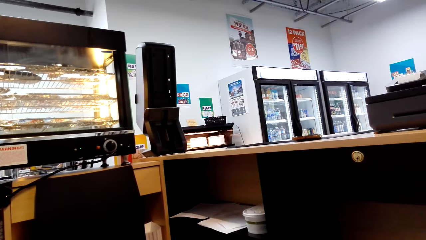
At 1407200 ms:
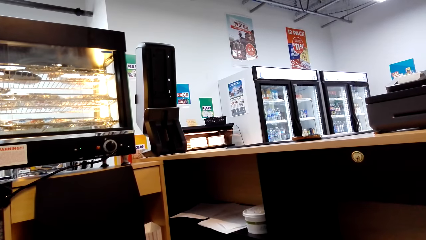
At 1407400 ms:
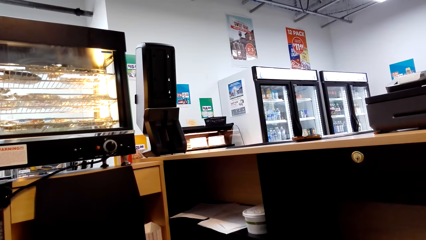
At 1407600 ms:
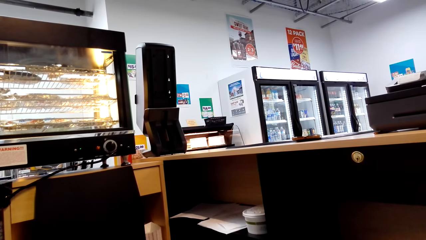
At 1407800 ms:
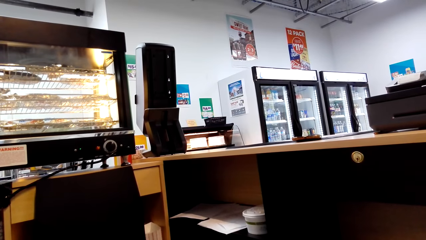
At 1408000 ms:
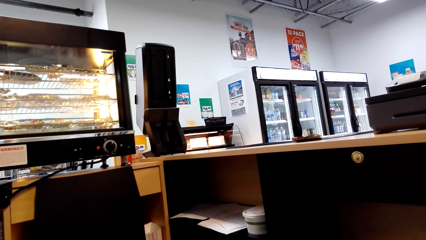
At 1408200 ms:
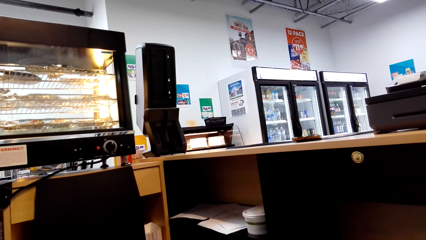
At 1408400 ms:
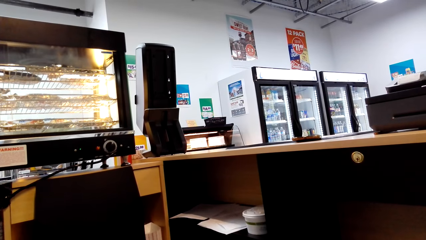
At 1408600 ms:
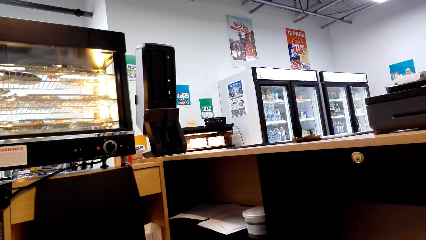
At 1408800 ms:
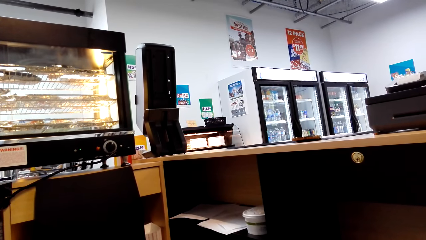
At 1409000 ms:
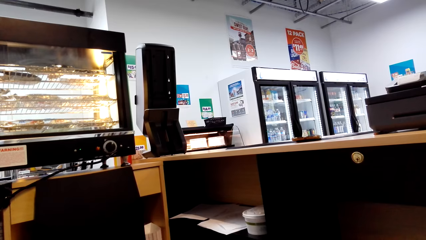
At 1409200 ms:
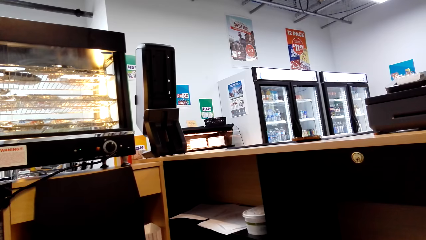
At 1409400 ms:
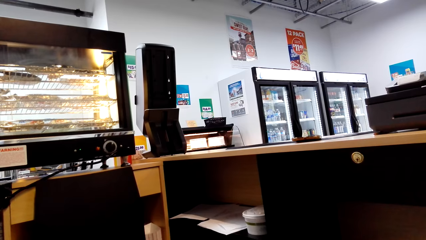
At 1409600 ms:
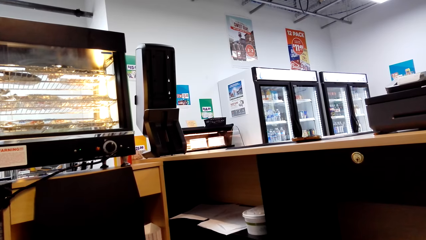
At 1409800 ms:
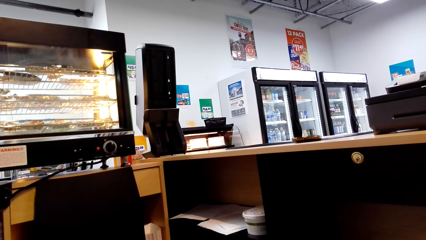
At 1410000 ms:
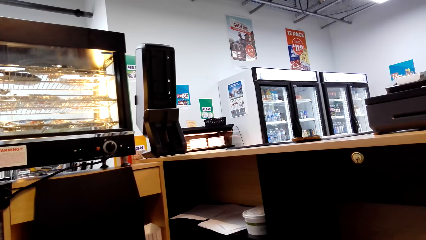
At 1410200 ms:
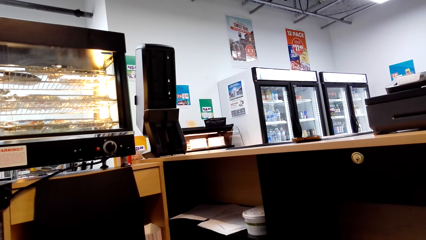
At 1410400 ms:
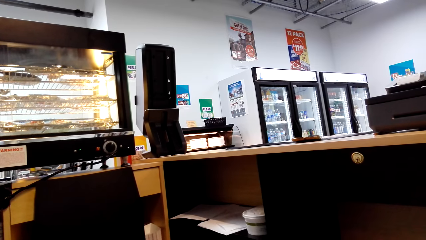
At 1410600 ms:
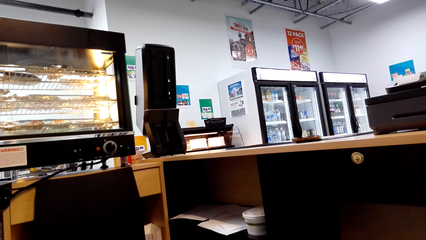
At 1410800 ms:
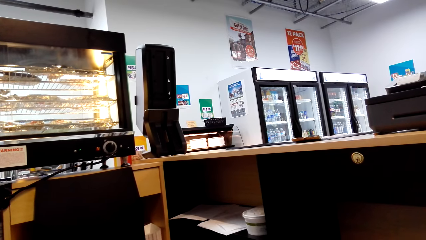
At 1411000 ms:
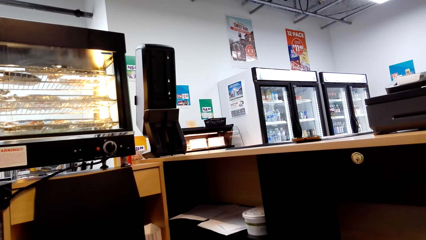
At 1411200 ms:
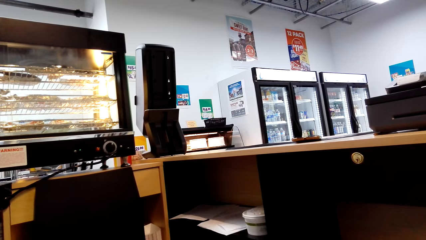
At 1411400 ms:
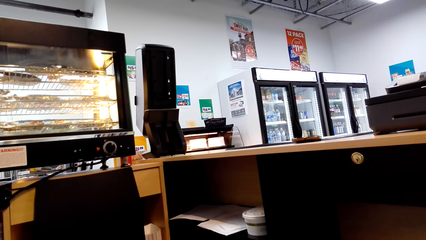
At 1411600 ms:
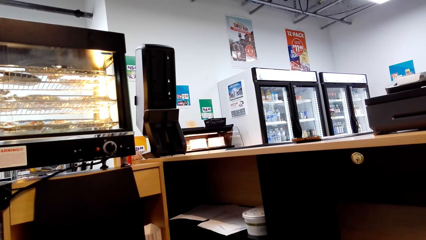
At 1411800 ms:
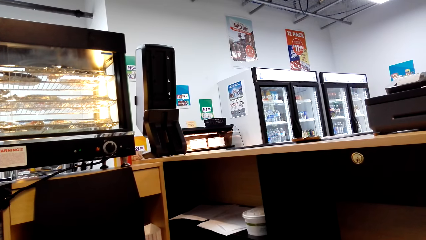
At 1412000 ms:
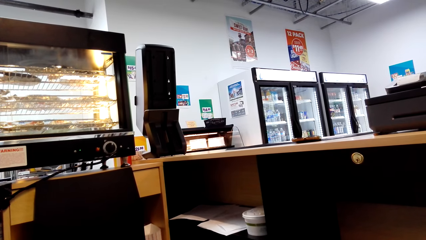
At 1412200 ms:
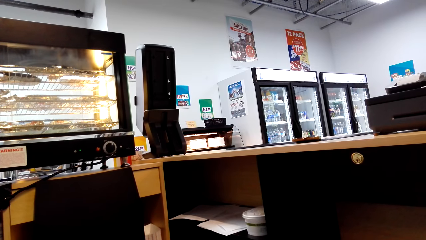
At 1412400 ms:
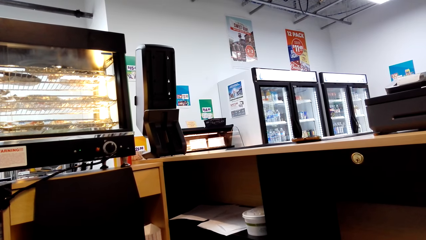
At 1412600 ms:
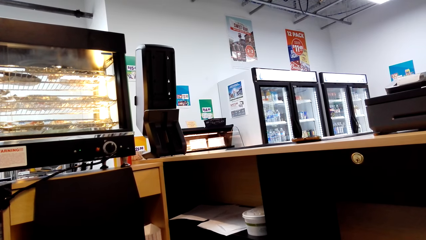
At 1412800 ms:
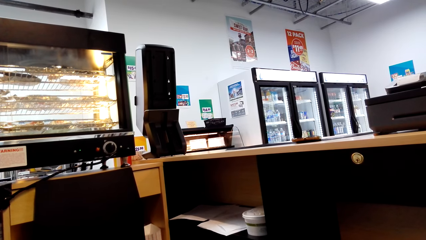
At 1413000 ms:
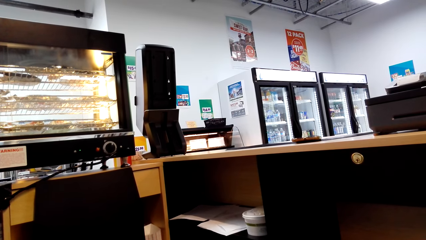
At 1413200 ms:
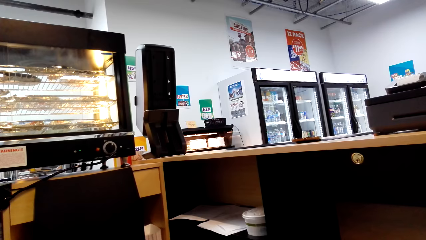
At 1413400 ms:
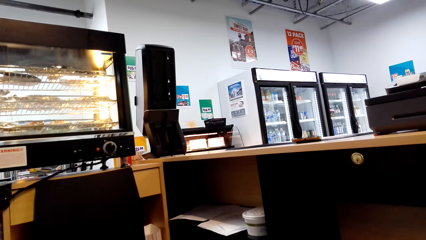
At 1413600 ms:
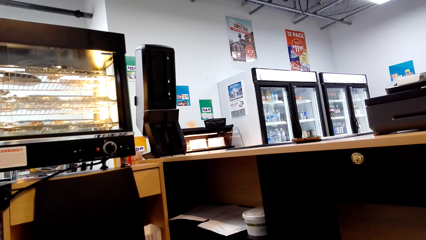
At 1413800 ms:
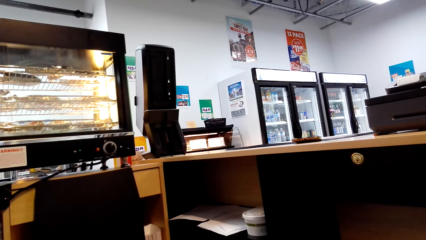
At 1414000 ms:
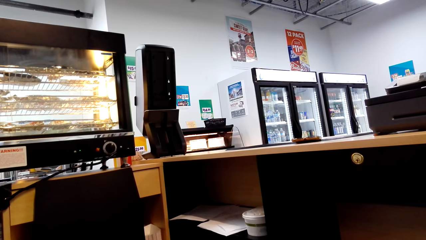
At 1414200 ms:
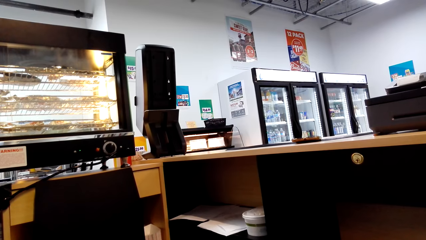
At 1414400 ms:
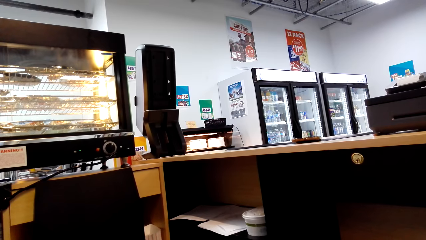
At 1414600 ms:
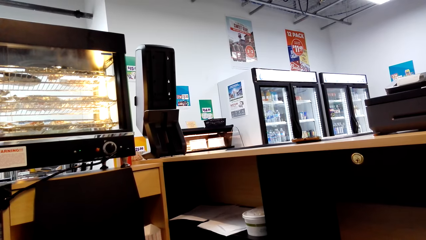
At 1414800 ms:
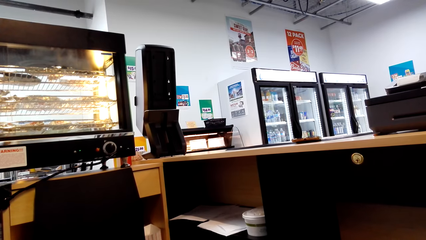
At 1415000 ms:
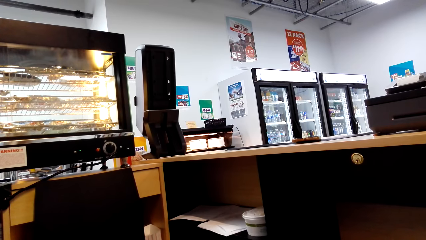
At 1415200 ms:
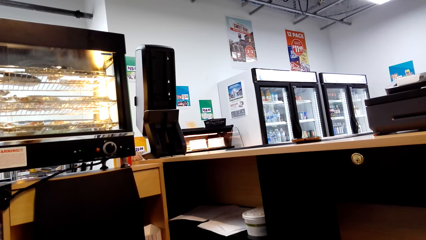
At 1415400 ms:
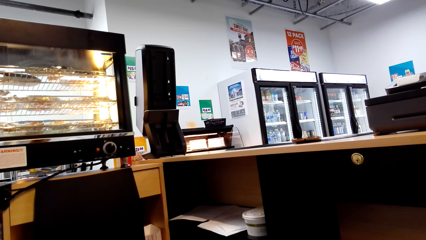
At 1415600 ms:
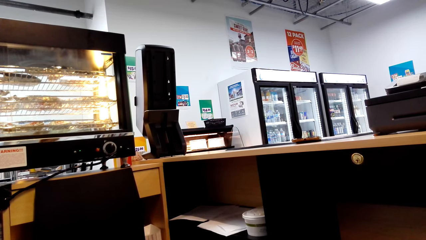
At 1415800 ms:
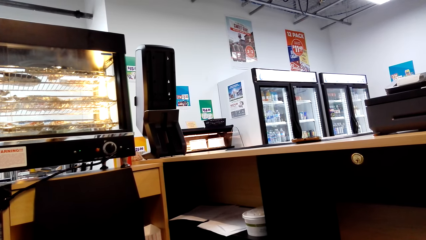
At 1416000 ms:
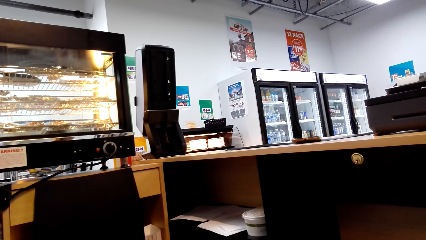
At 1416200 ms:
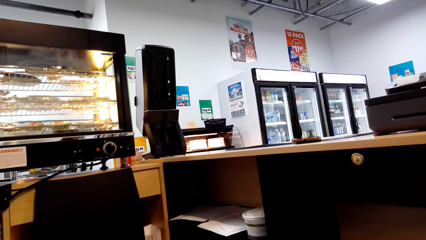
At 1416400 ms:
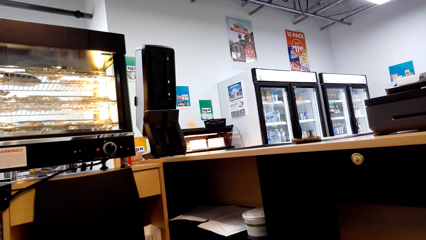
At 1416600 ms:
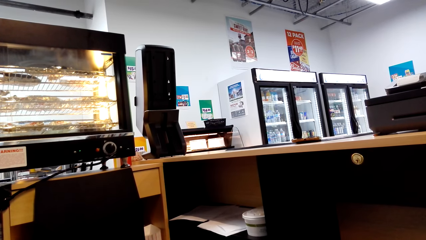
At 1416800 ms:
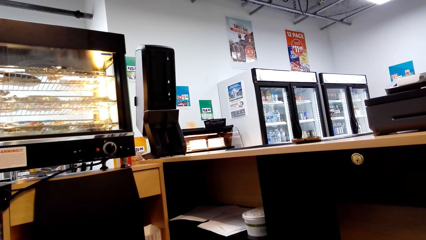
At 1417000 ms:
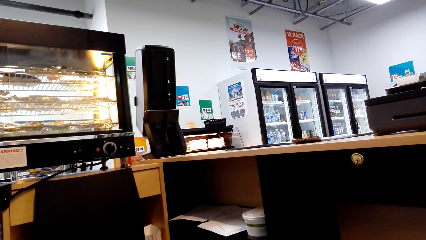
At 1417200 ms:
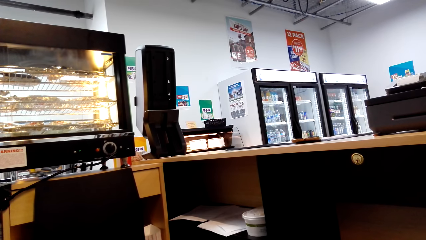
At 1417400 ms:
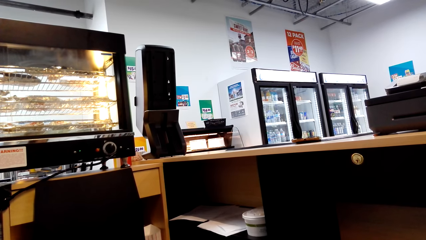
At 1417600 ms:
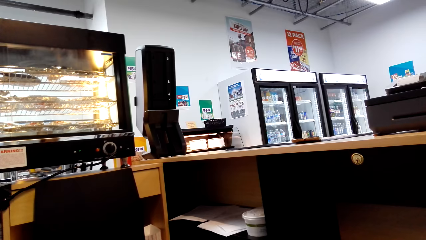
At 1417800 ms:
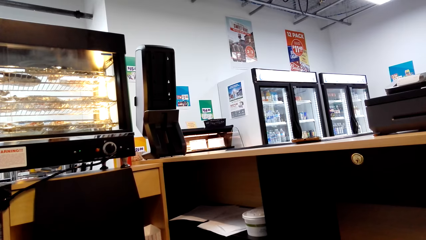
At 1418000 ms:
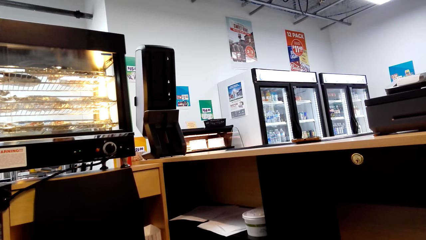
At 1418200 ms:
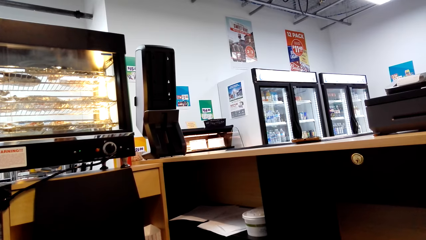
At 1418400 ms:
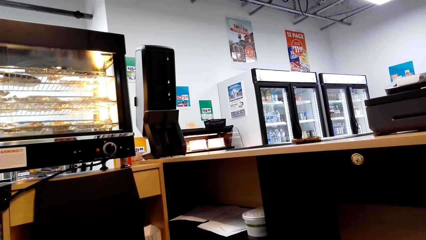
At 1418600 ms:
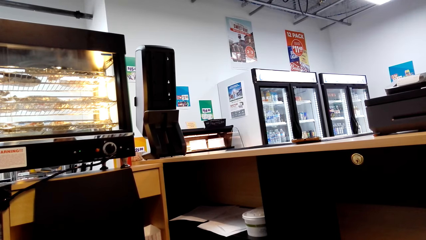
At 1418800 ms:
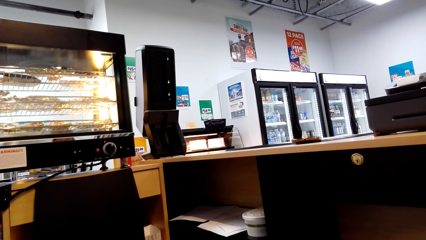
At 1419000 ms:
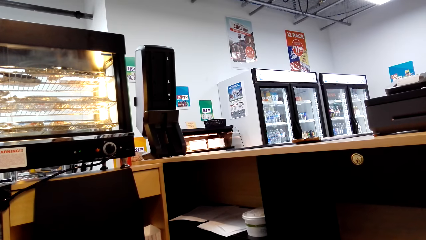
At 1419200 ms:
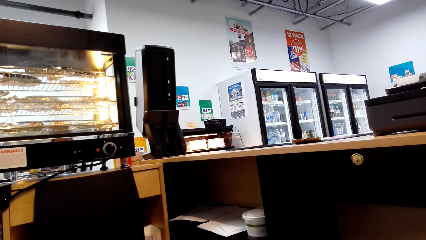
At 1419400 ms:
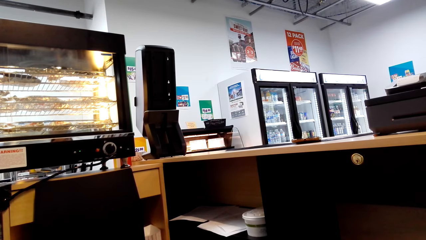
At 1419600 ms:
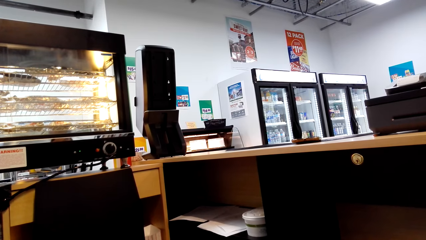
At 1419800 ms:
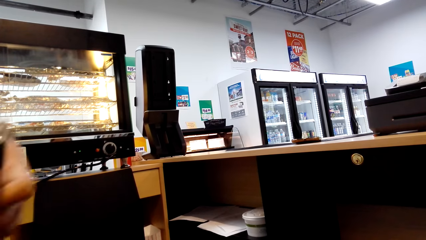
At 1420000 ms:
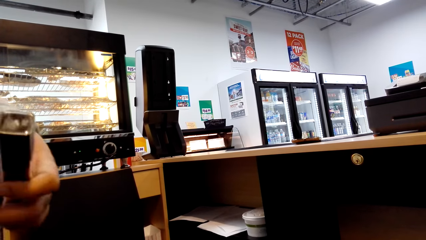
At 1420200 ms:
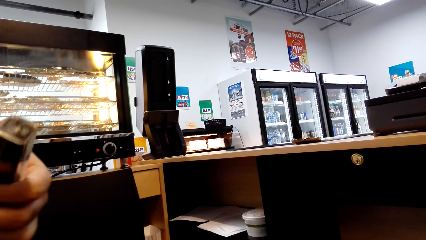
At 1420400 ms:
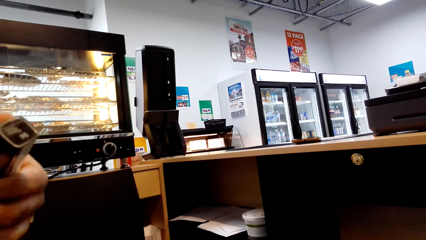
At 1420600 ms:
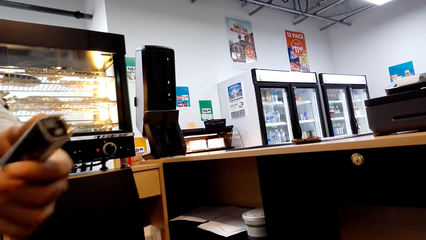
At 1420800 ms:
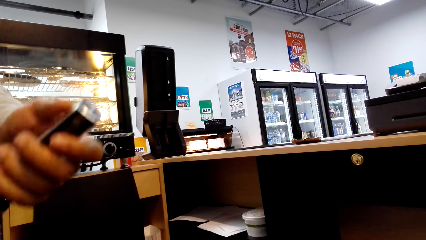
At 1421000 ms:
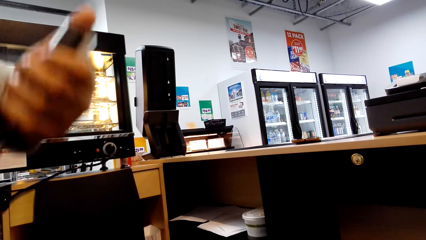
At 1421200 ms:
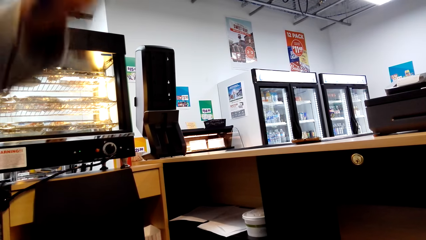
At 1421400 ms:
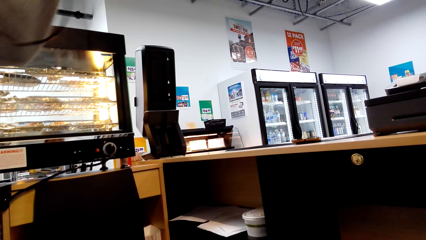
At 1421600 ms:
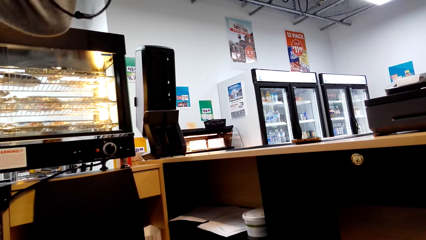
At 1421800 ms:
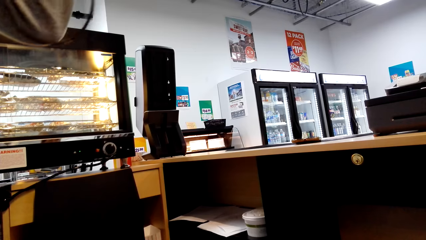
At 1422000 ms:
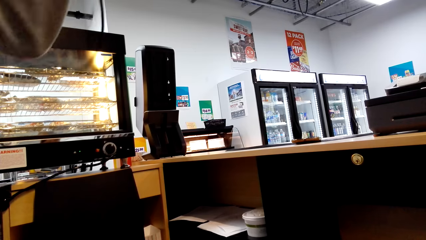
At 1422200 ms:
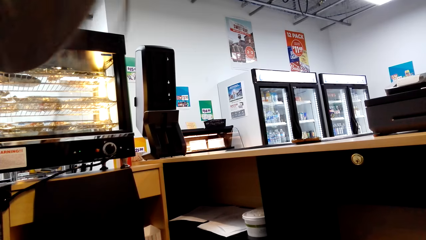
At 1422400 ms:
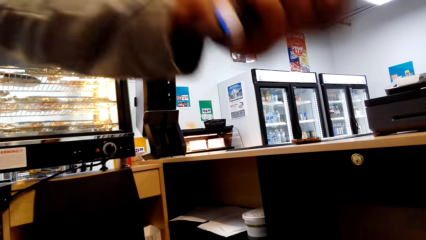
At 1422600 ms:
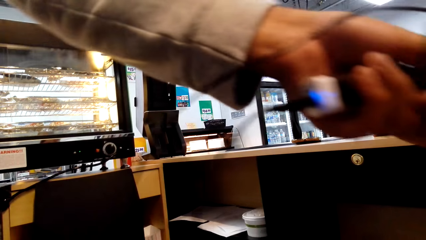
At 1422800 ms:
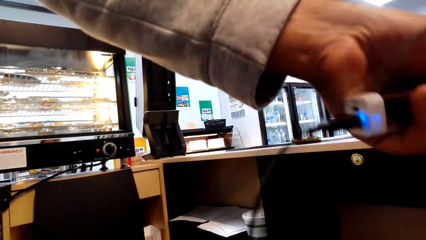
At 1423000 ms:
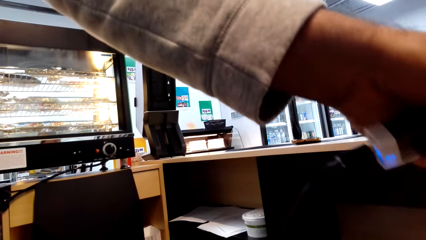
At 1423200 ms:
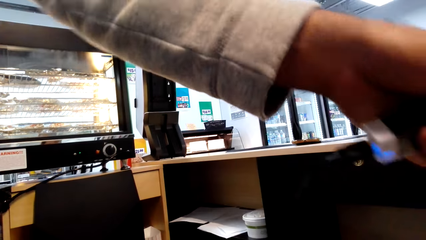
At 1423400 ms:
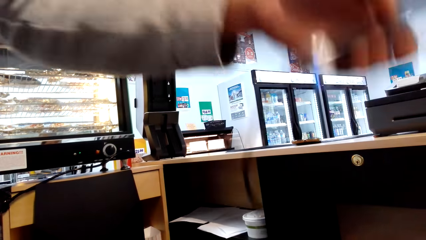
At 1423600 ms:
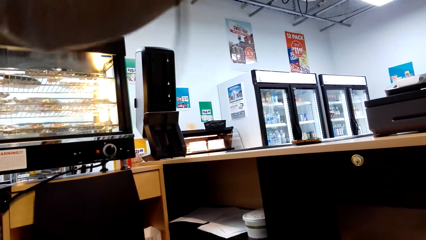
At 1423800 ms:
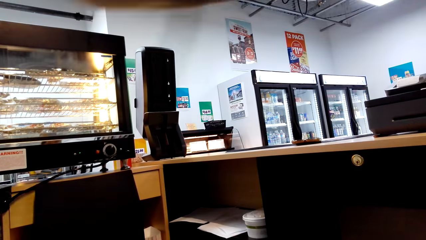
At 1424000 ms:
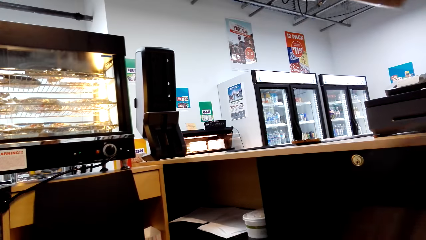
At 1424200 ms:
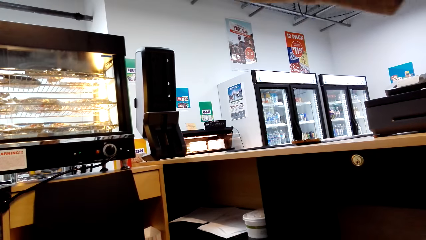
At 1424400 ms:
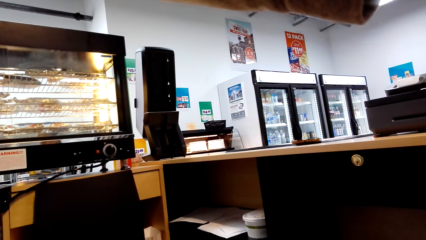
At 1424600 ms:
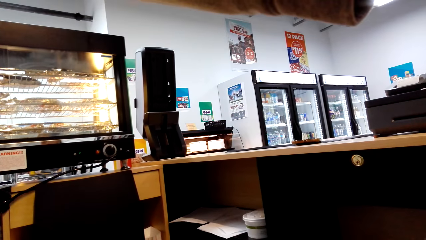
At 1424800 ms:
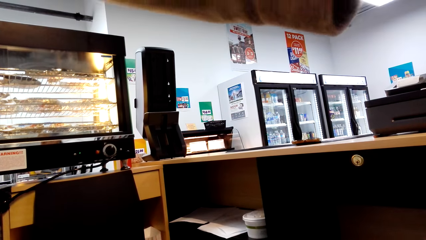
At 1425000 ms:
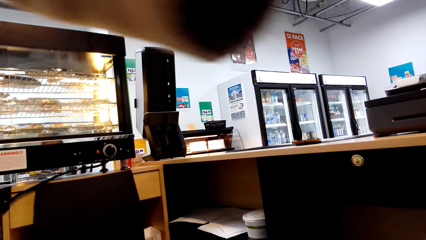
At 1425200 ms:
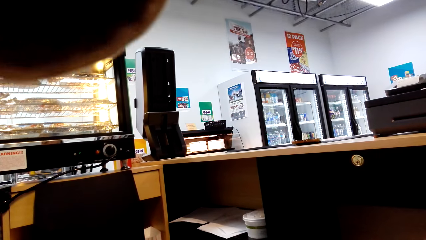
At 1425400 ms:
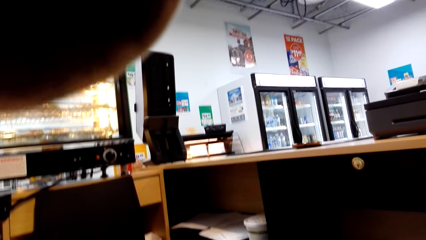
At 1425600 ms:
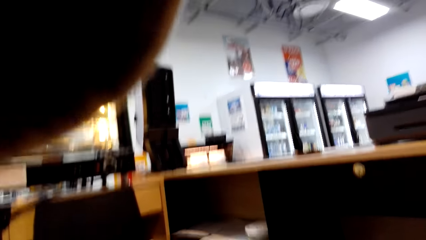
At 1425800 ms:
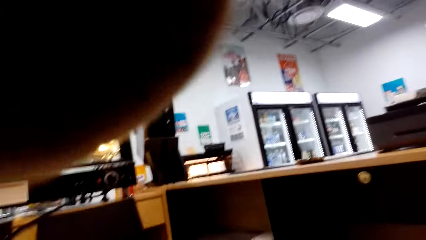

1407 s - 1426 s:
The camera wearer looks around a supermarket. A man holds a cable. The man interacts with the camera wearer. The camera wearer looks around the supermarket.
